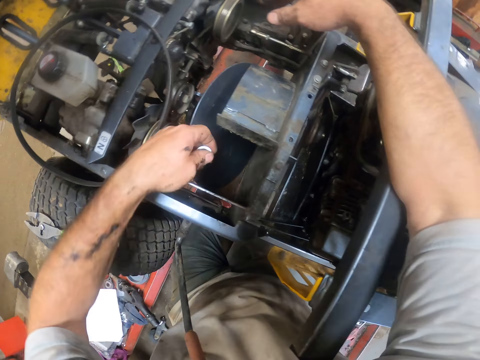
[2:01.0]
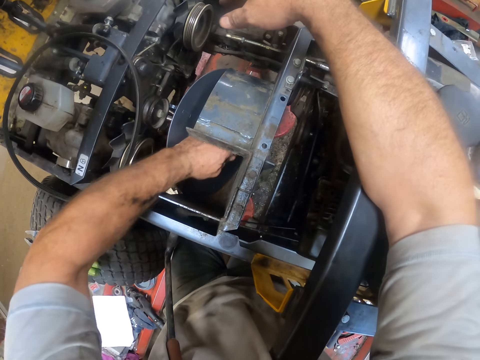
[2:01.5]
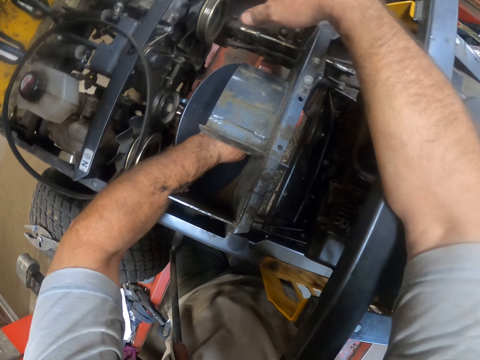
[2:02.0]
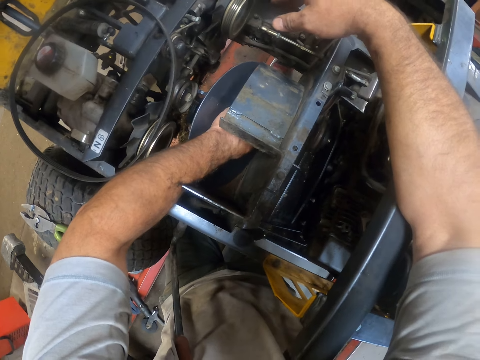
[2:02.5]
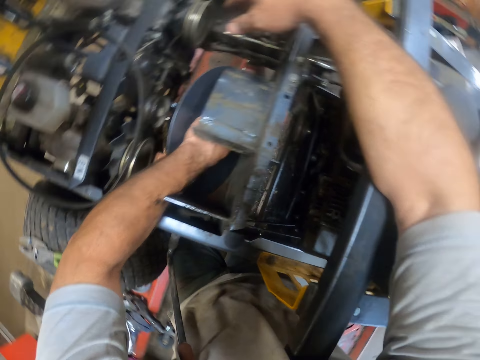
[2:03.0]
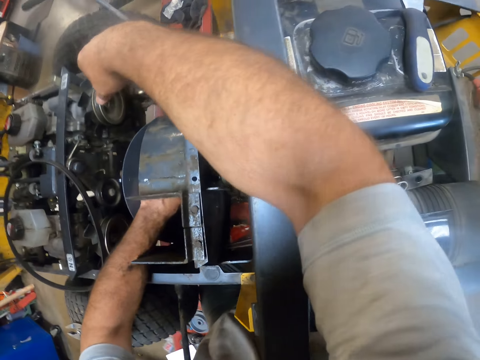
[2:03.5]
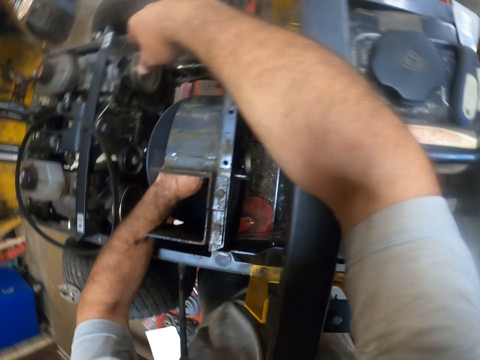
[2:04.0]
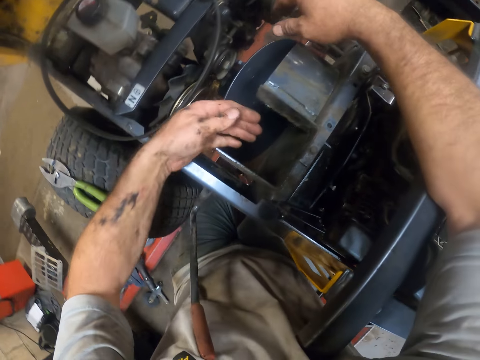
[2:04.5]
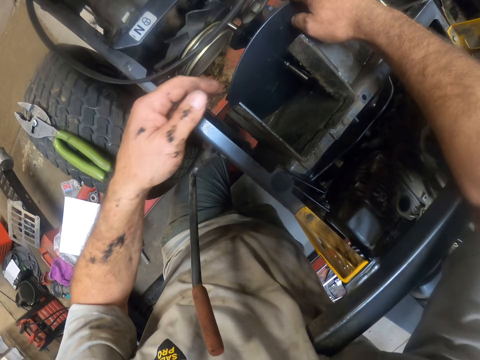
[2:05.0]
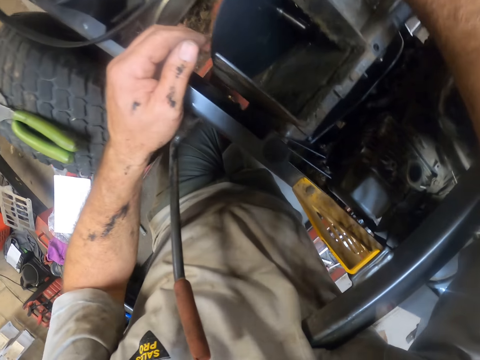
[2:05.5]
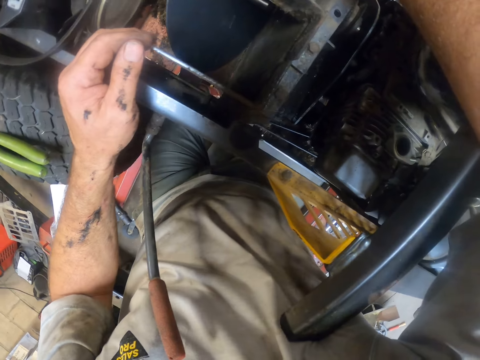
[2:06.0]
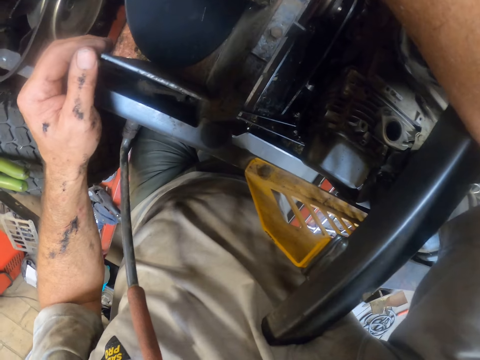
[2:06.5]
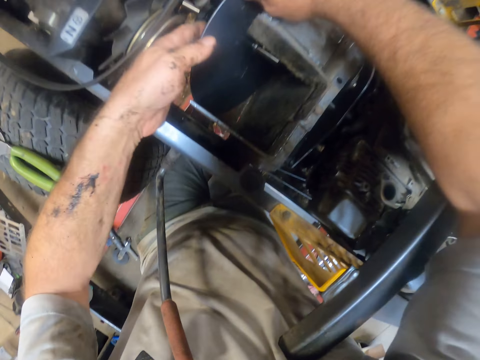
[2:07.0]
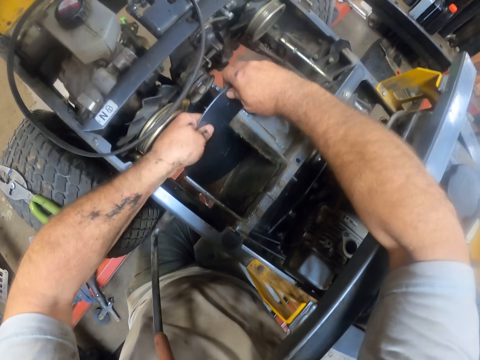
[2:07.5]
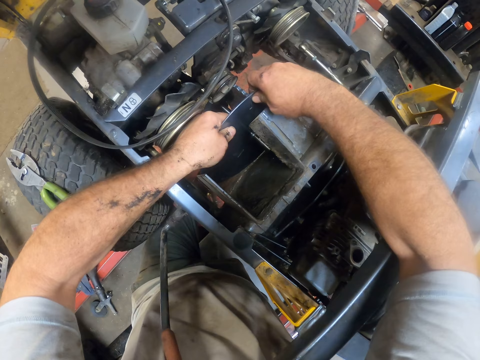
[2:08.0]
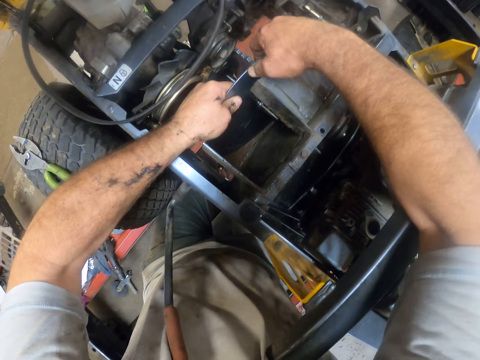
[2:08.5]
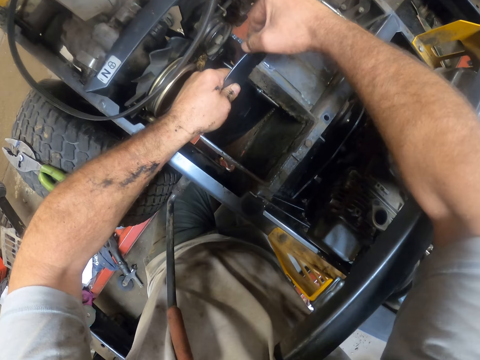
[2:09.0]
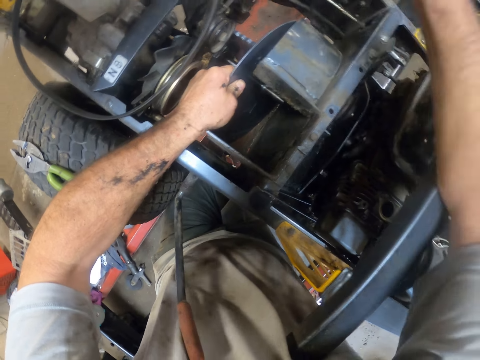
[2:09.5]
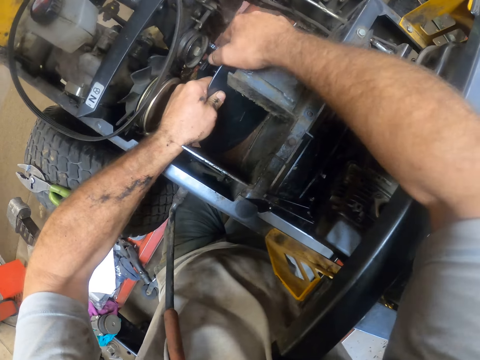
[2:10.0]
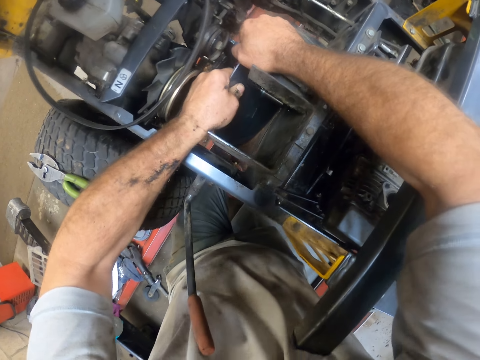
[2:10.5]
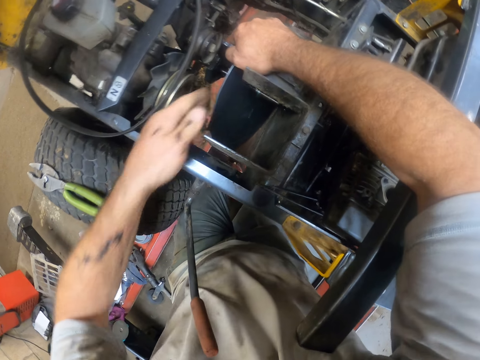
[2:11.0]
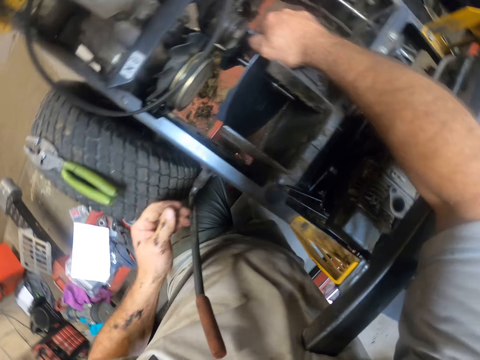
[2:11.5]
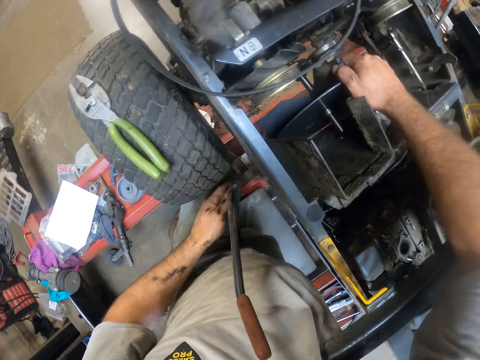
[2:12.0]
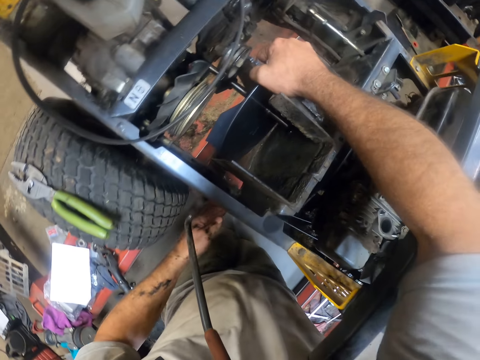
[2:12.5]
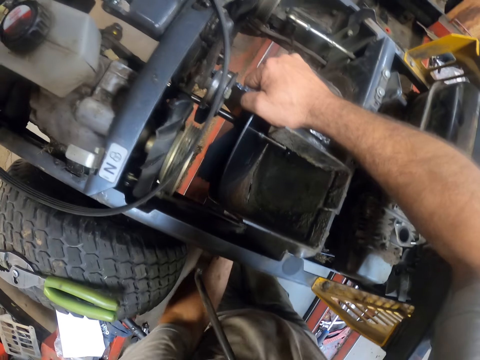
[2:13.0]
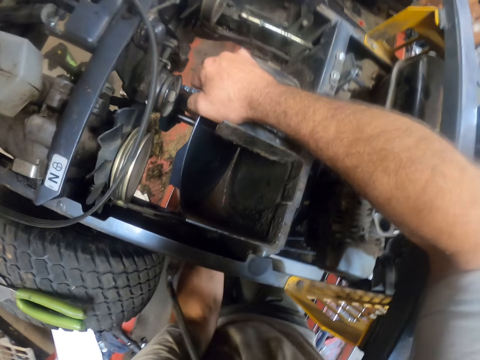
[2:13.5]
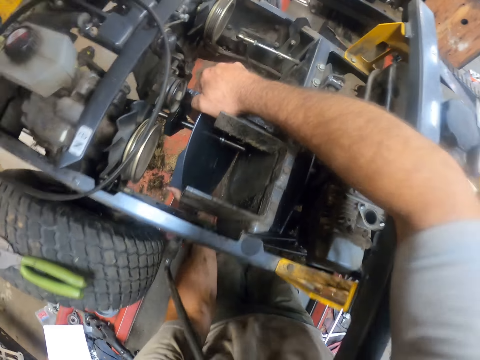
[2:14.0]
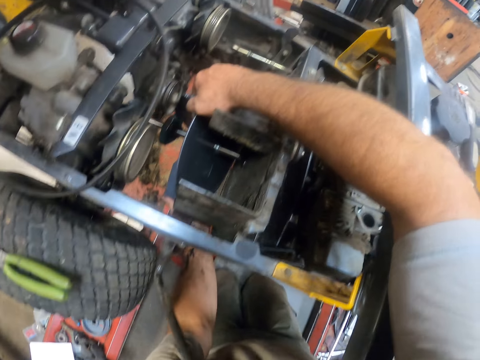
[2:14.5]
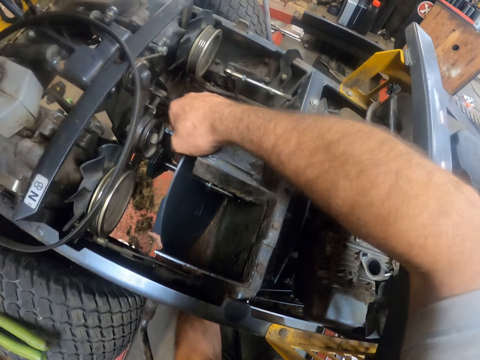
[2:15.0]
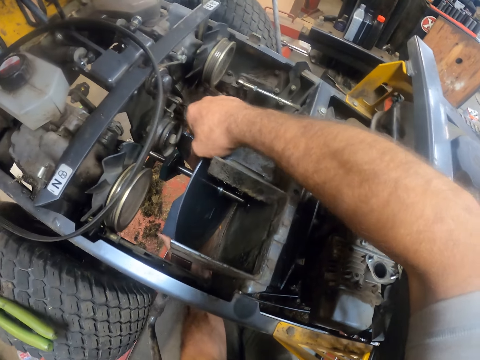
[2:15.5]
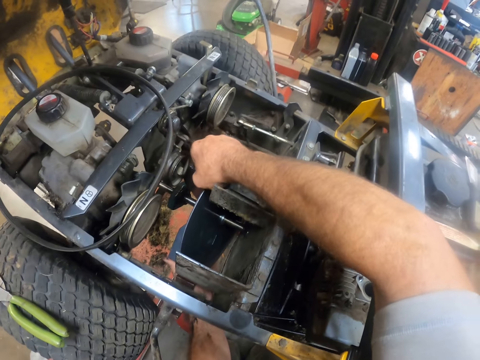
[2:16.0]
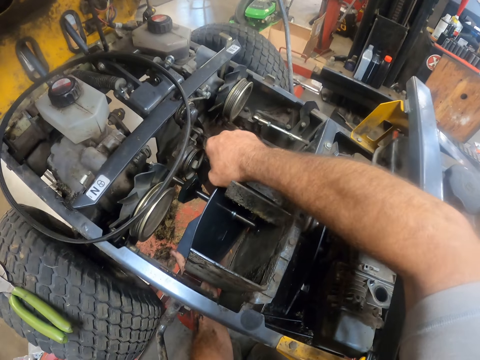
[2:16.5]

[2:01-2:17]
The camera wearer places the bolt in the mower. They attach the bolt to the rim device. They remove the left hand from the mower. They adjust a metal plate on the mower. They remove the hand from the metal plate. They fix the metal plate from the bottom using the left hand.

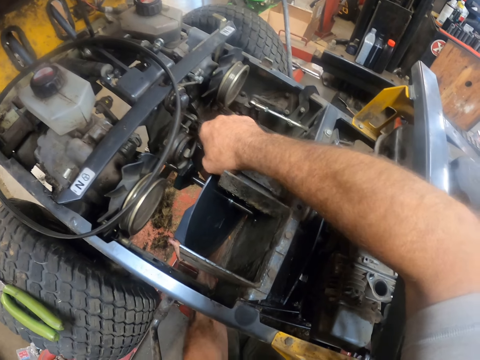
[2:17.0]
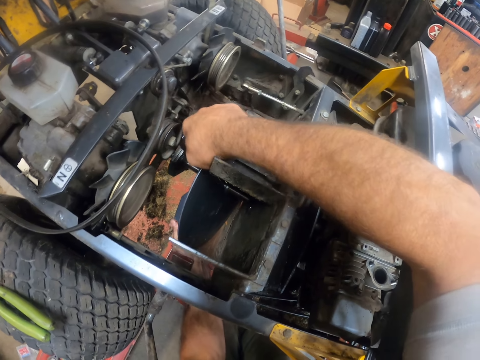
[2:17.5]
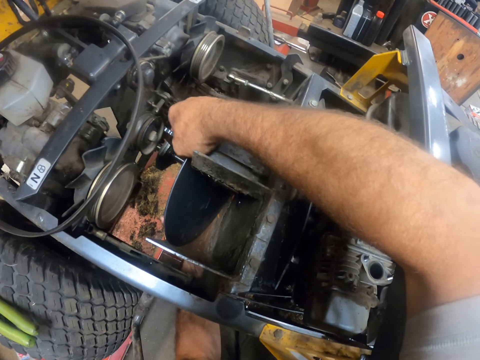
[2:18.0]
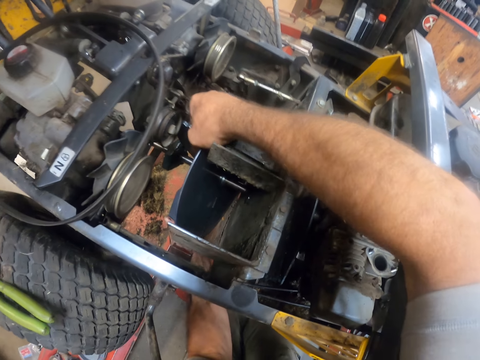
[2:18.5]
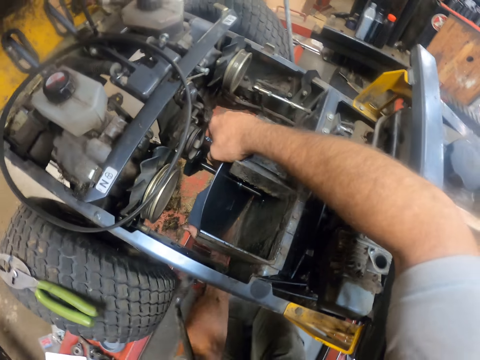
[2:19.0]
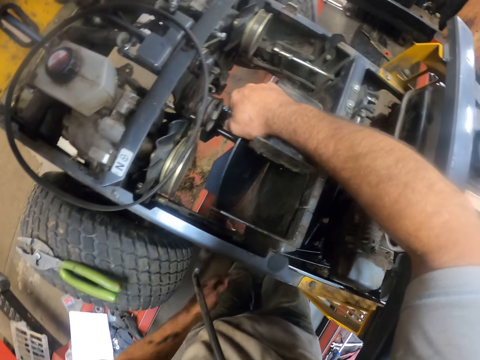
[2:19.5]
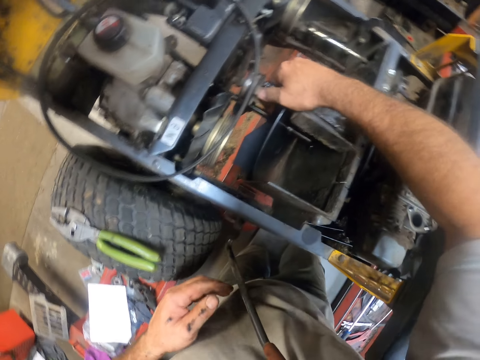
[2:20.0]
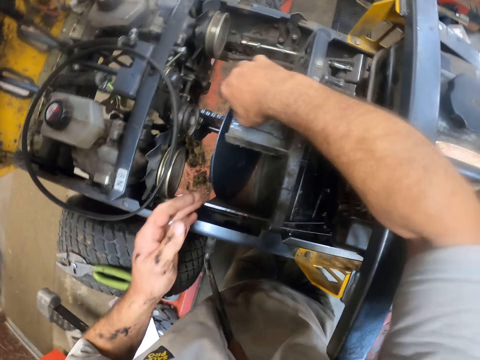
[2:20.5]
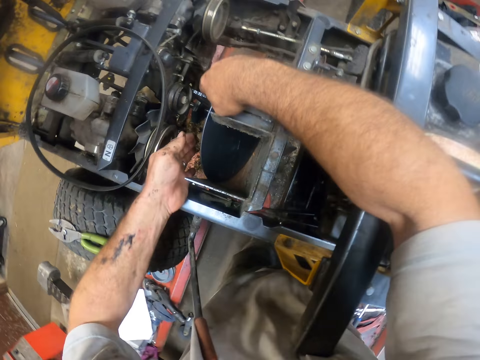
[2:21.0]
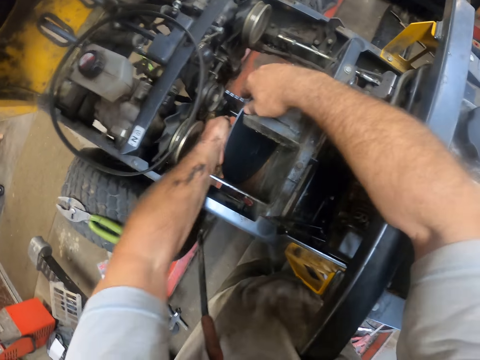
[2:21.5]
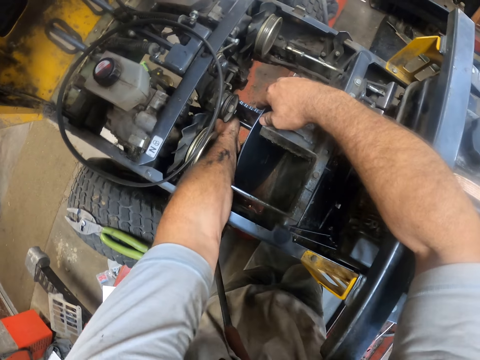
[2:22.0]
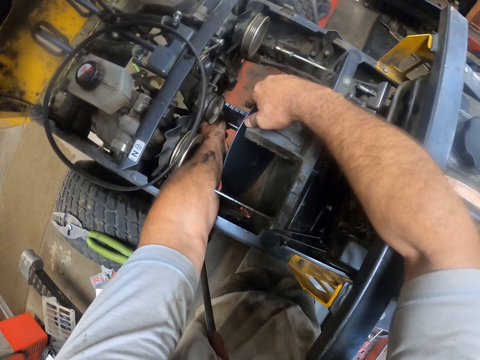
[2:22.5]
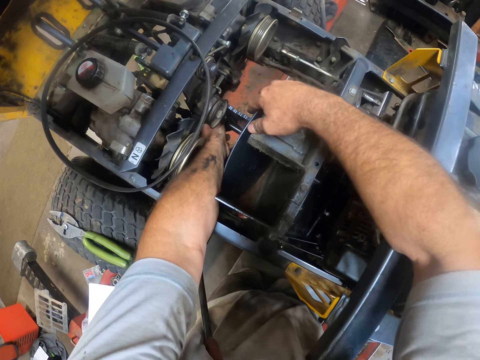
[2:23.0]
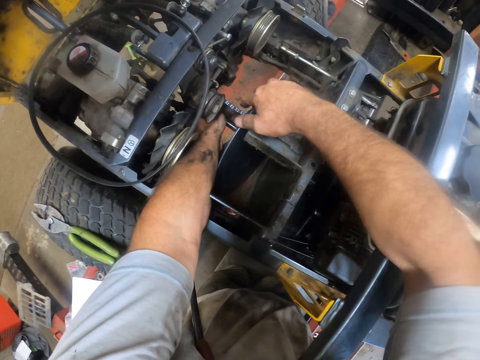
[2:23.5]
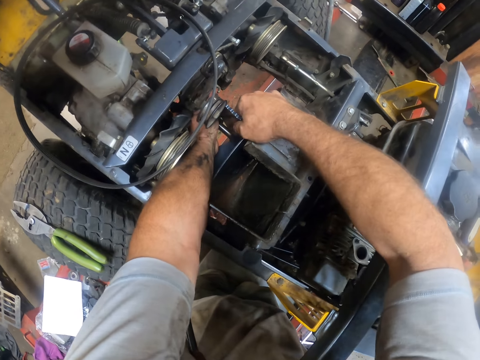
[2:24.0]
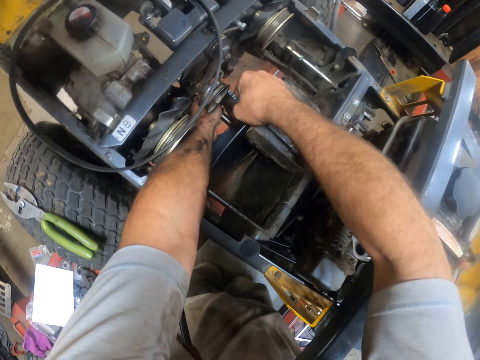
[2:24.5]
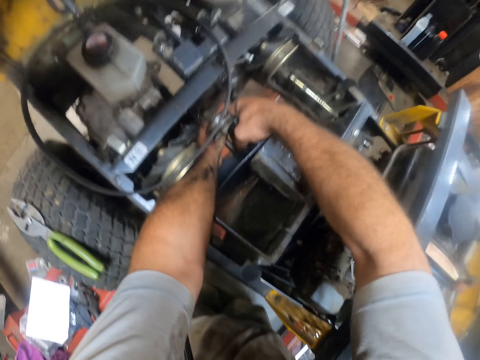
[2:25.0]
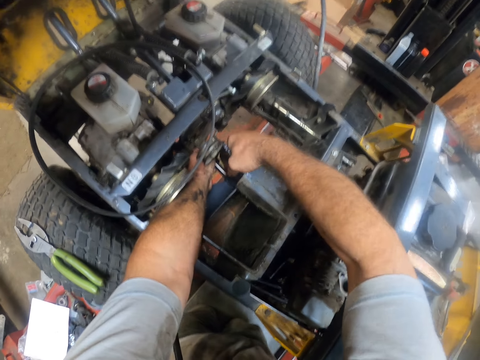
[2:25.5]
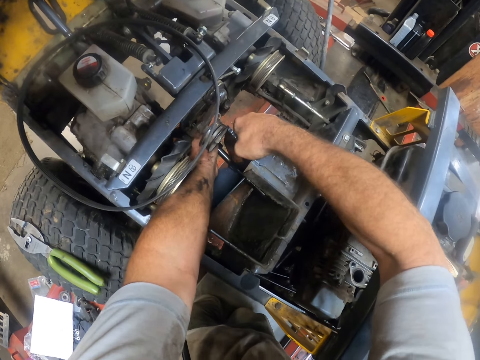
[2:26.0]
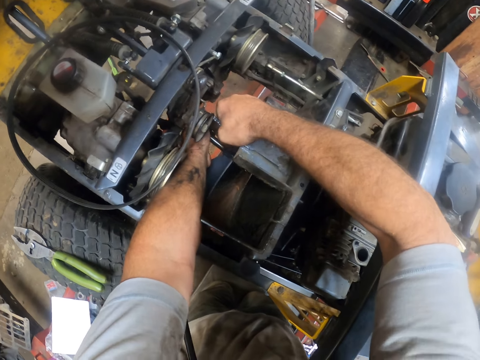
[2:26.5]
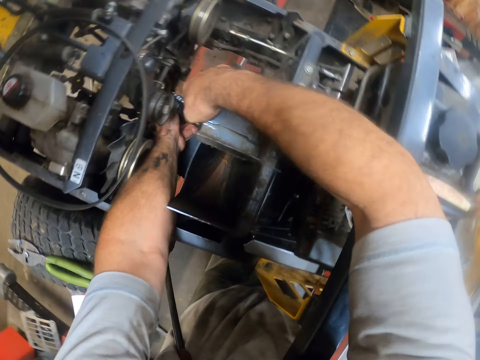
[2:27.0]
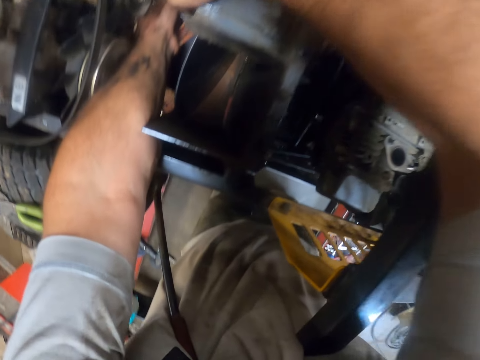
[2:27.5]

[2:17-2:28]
The camera wearer adjusts the rim device with both hands. They remove the left hand from under the mower. They fix the metal plate from the top.
